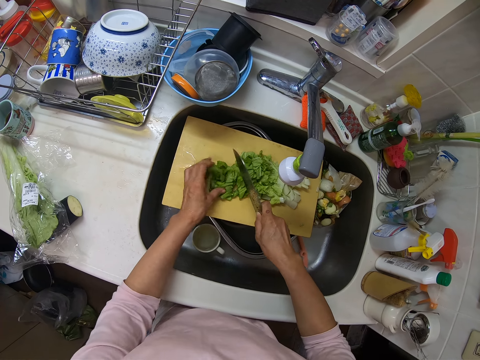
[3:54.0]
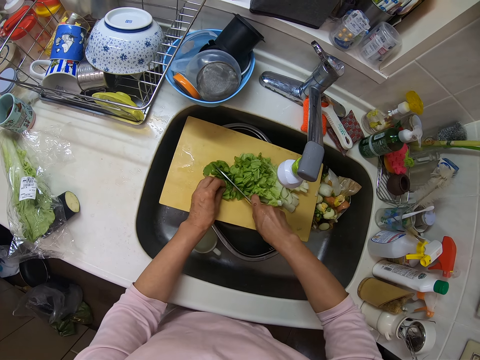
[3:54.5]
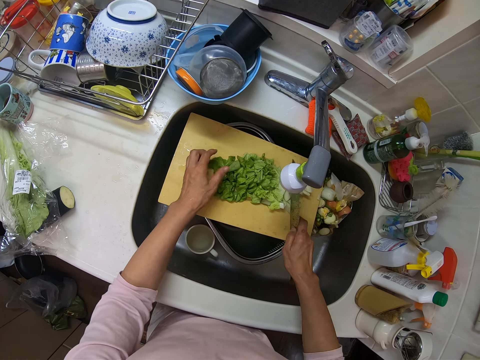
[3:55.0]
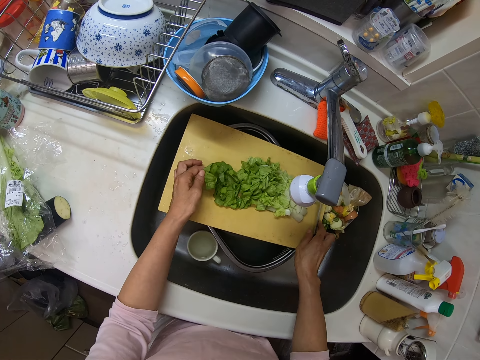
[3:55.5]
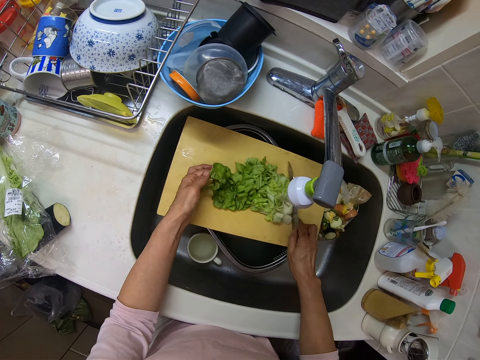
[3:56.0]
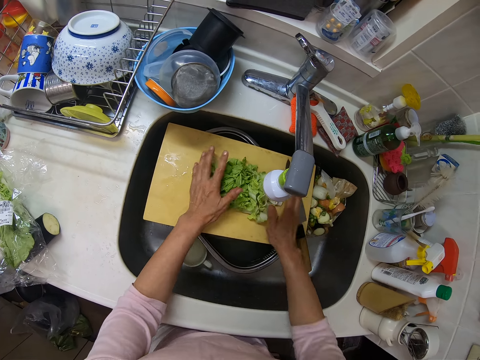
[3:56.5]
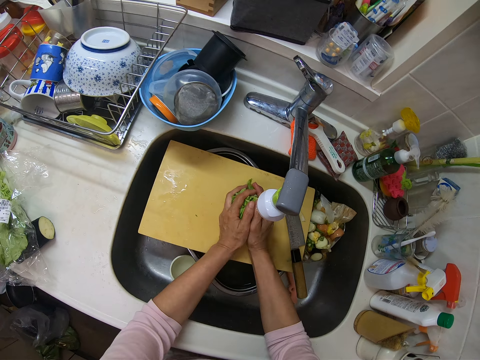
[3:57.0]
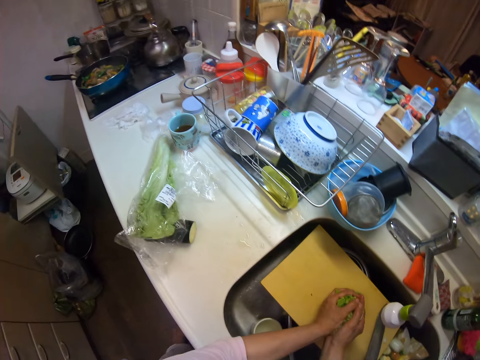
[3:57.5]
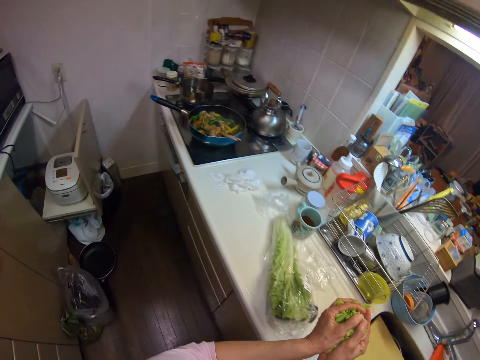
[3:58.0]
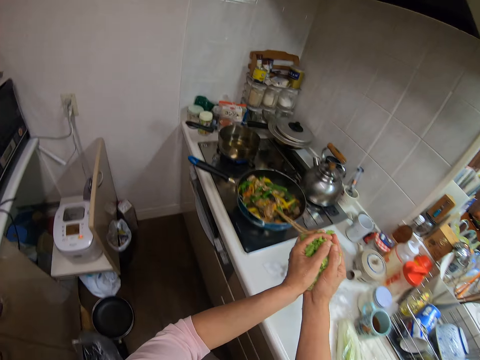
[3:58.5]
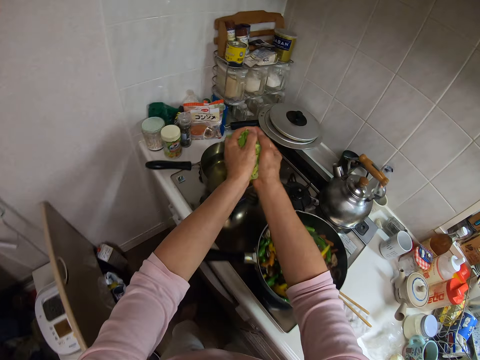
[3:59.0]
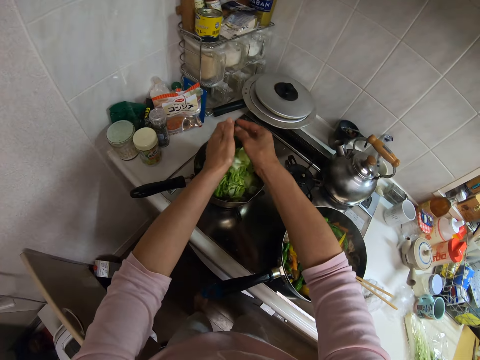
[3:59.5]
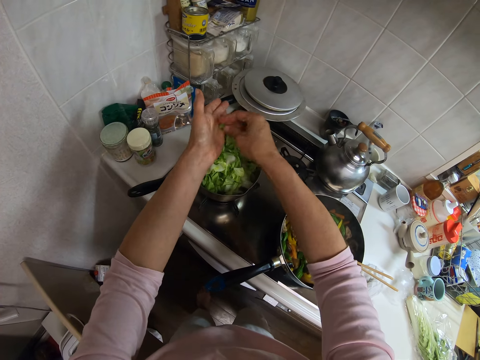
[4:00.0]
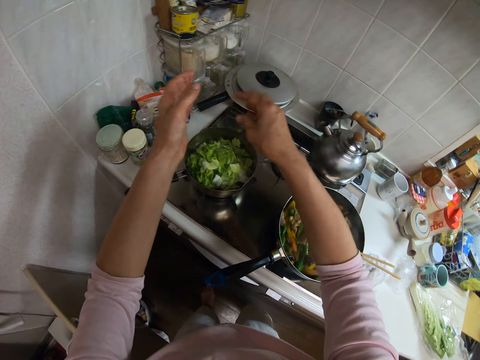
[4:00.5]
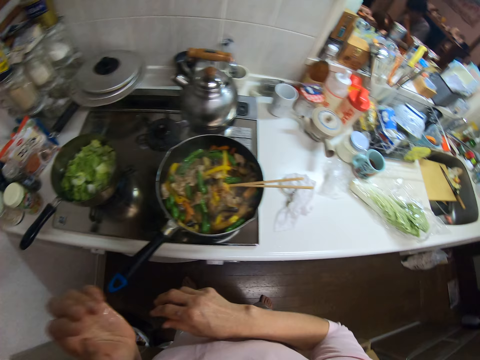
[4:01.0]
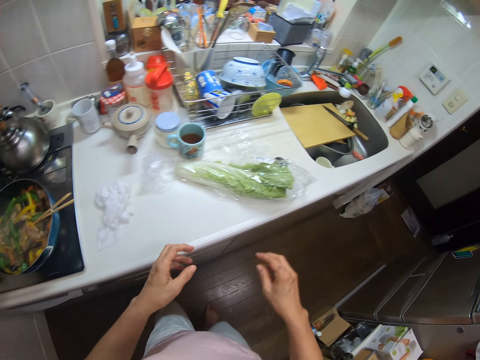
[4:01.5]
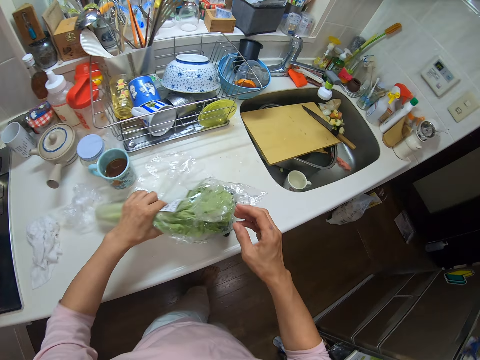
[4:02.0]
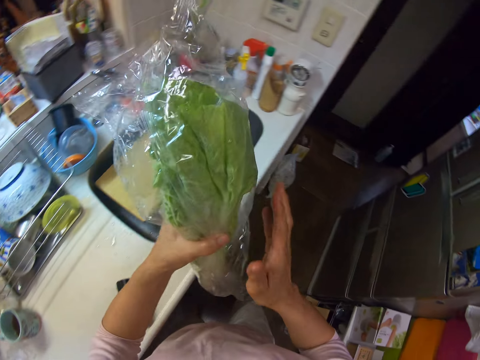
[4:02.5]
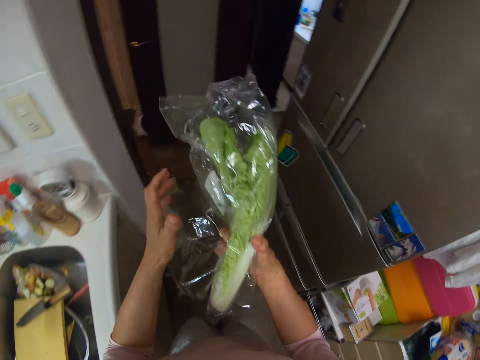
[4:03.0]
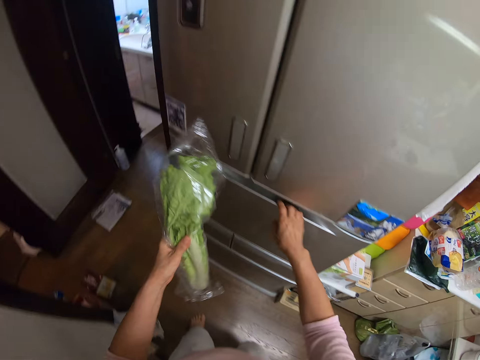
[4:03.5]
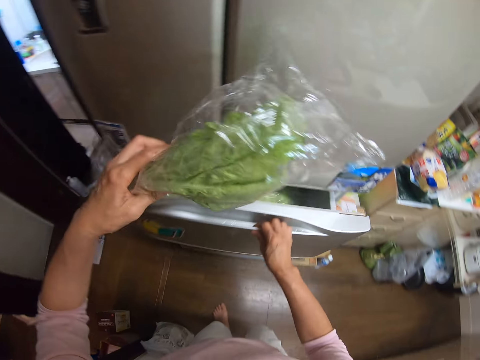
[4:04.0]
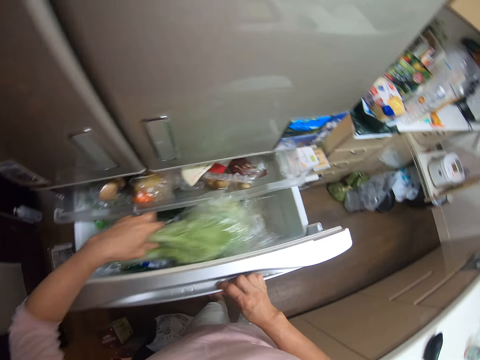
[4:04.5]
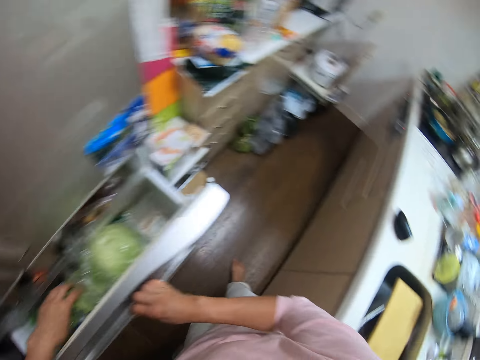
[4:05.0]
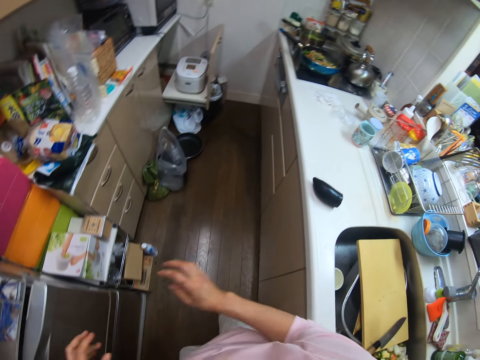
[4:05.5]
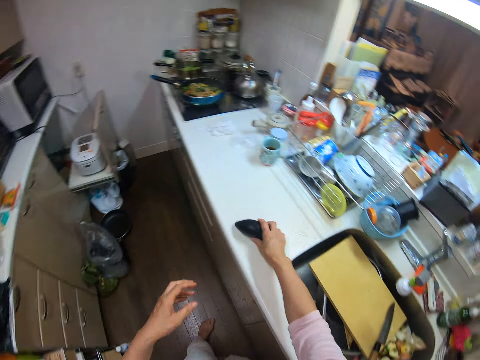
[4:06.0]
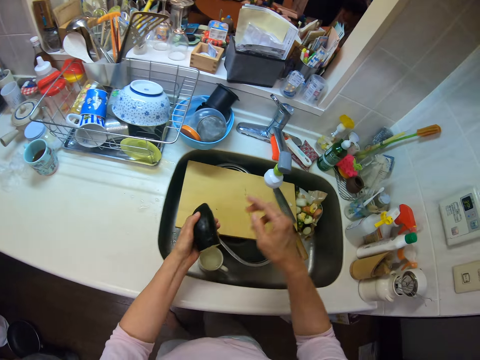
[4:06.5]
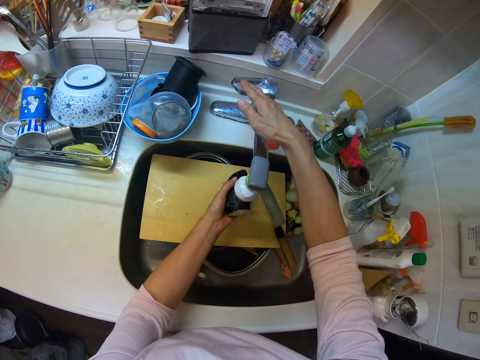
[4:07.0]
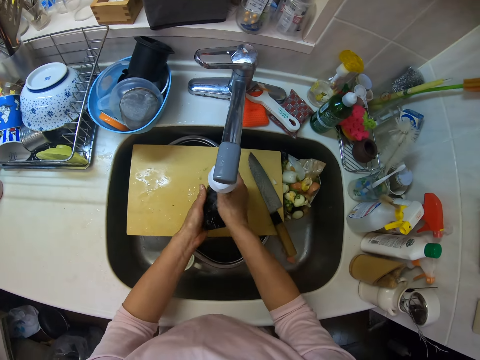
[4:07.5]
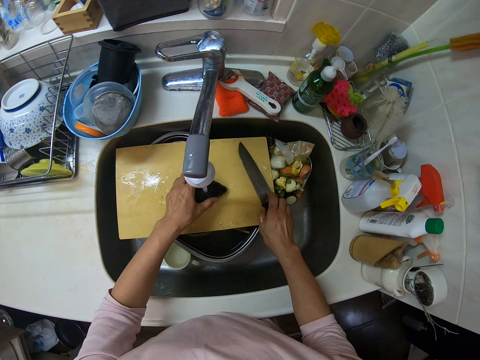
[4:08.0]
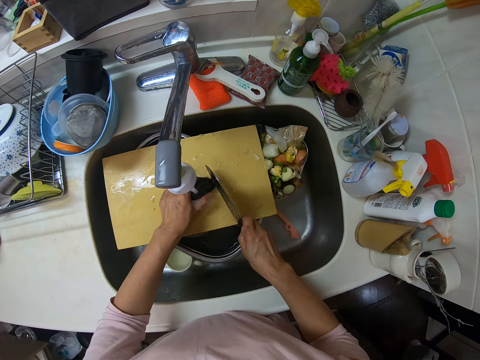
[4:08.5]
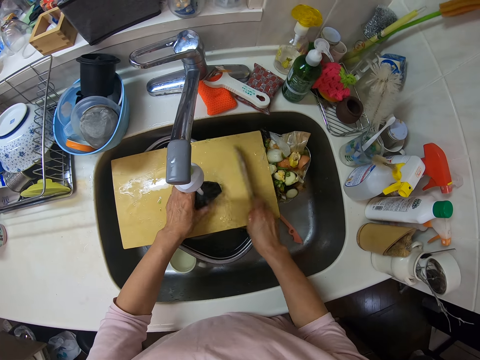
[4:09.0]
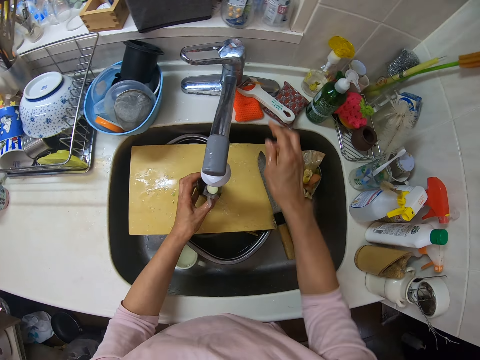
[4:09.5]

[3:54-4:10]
The camera wearer packs the lettuce together with the knife. They place the knife on the chopping board. They pack the lettuce from the chopping board. They put the lettuce into the sauce pot on the cooker. They take the lettuce pack in the paper from the slab. They open the fridge drawer, put the lettuce pack into the fridge and close the fridge drawer. They take an eggplant or cucumber from the kitchen slab. They open the tap. They rinse the eggplant. They take a knife from the chopping board. They cut the tip of the eggplant with the knife. They place the knife on the chopping board.

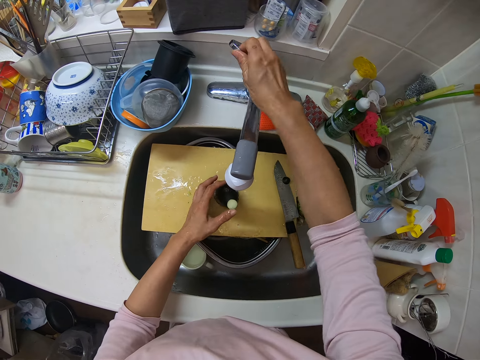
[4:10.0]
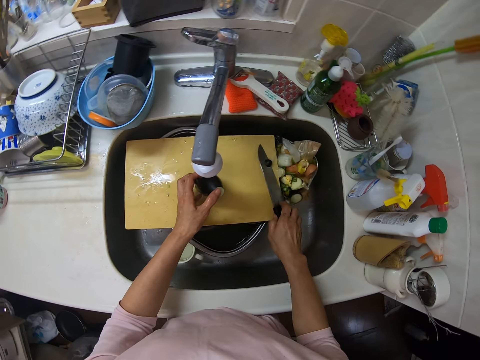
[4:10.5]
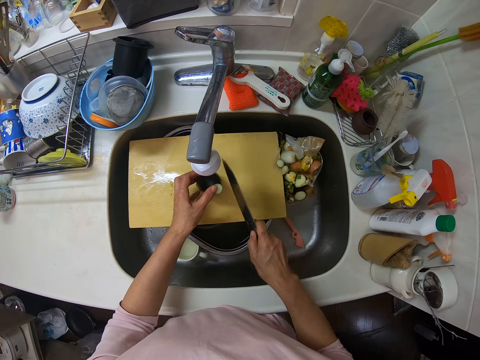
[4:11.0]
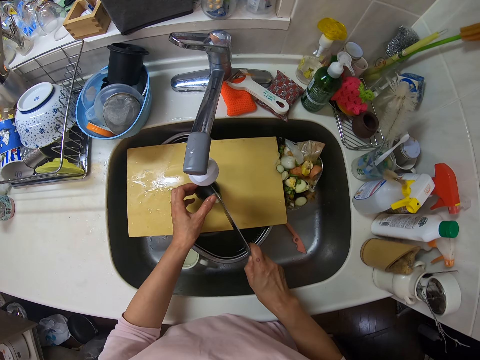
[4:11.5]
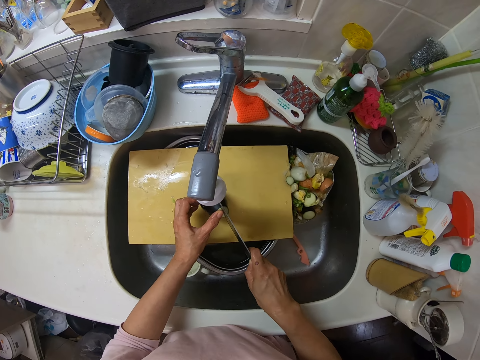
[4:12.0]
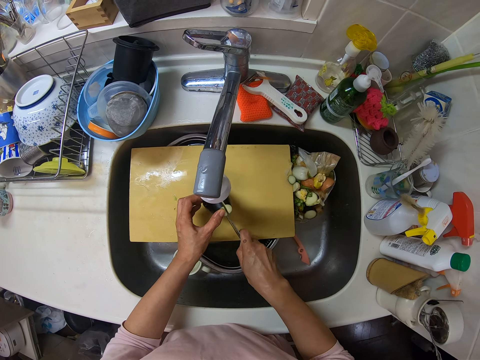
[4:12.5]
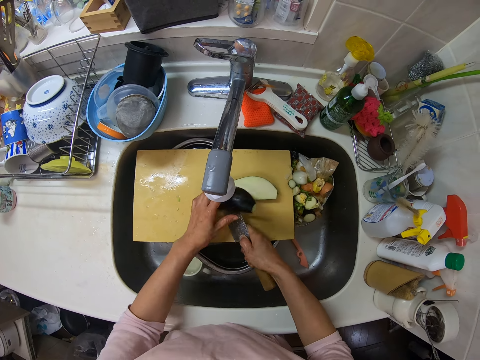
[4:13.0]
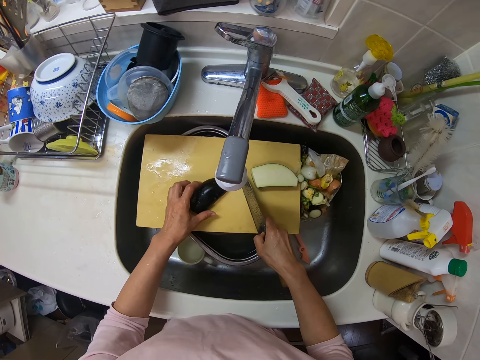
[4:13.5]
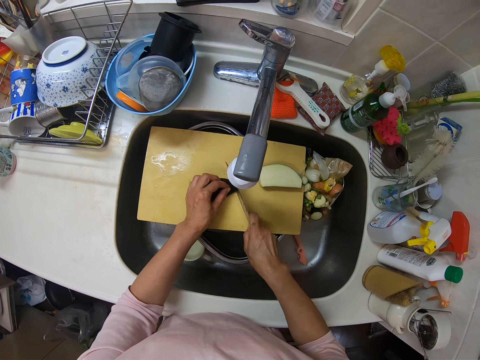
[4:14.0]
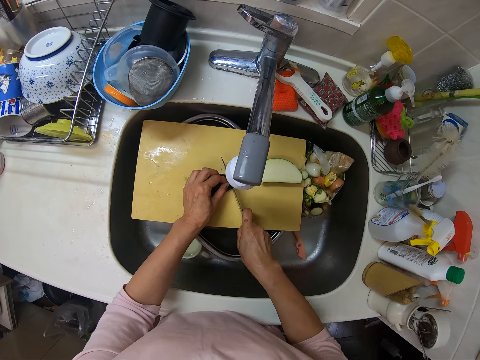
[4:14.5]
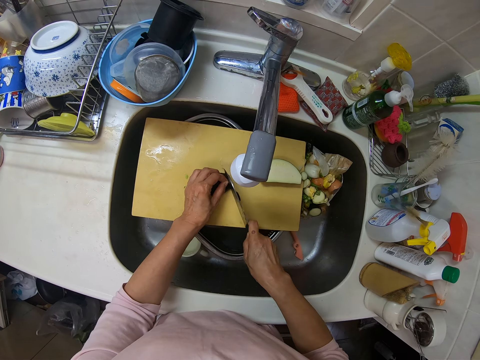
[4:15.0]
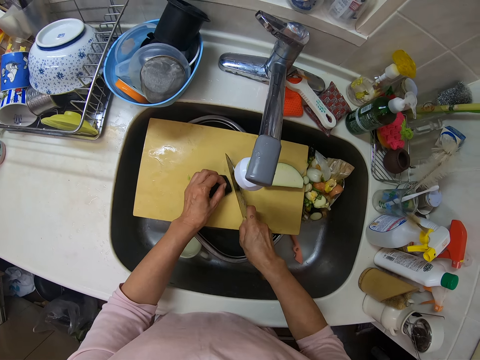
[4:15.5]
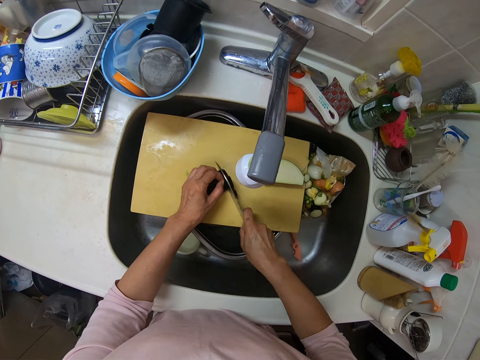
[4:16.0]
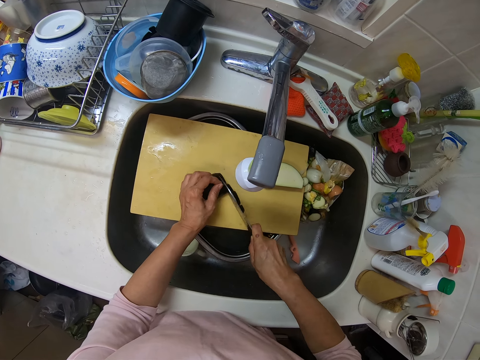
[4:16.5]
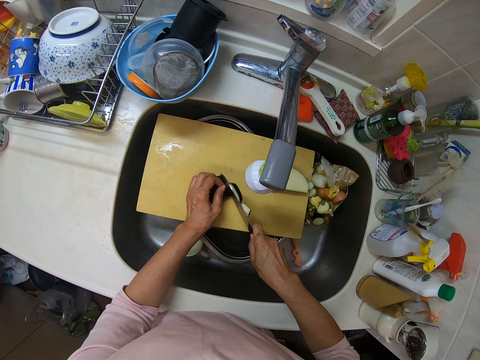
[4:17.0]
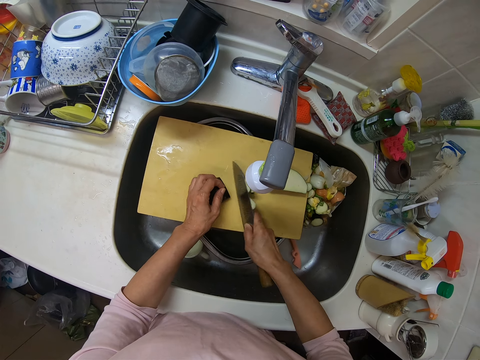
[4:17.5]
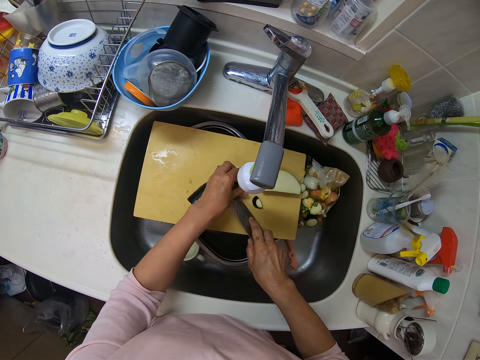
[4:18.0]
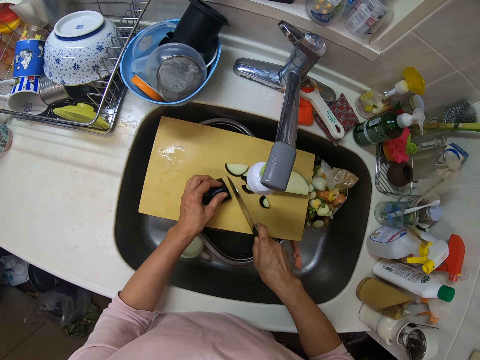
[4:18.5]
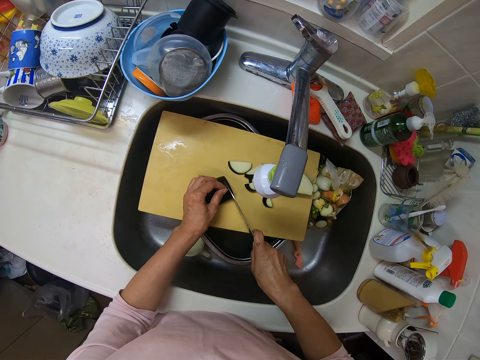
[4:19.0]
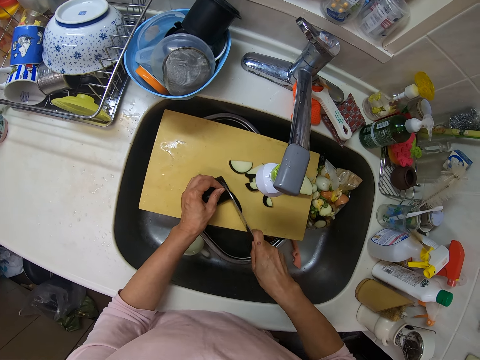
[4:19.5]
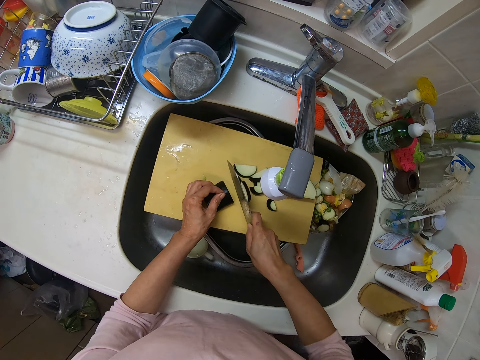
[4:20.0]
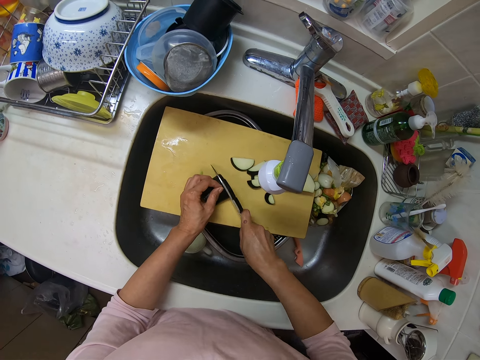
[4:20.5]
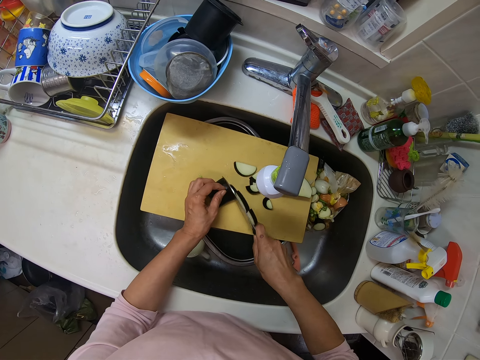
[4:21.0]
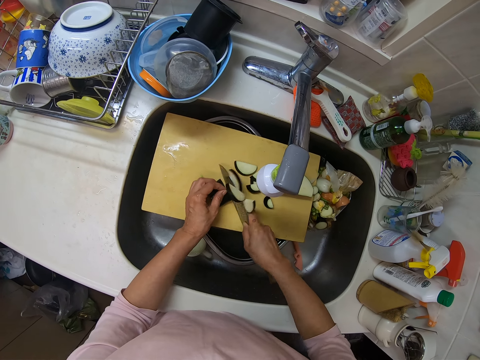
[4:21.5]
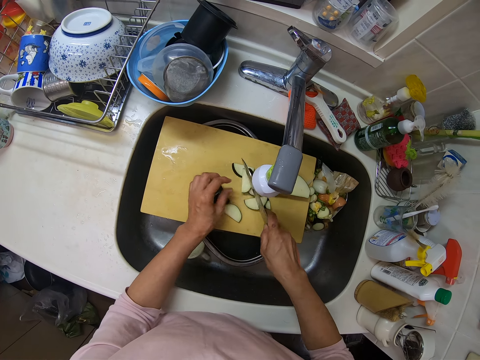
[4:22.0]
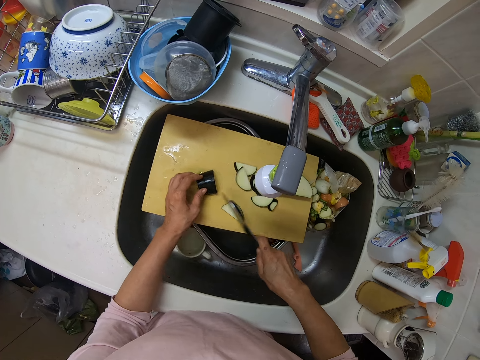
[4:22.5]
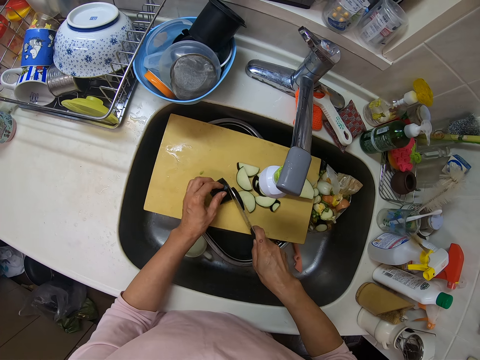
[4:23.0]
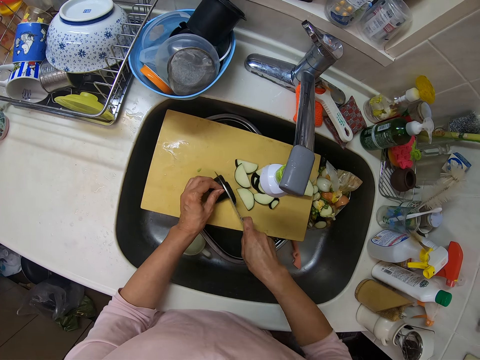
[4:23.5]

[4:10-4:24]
The camera wearer closes the water tap. They take the knife from the chopping board. They cut the eggplant into two halves on the chopping board. They cut one half of the eggplant into pieces.
